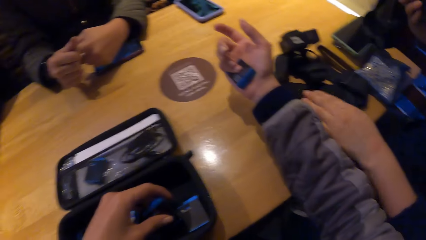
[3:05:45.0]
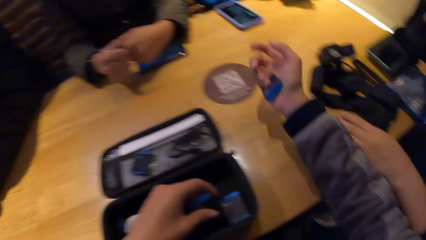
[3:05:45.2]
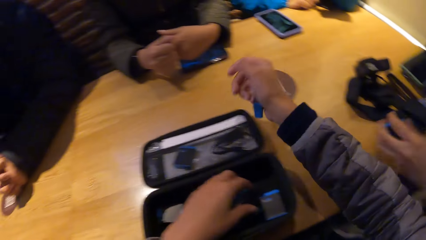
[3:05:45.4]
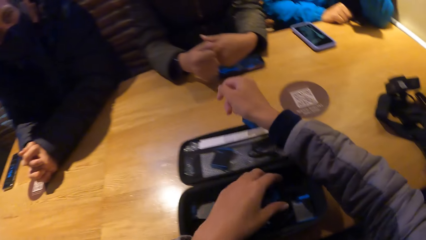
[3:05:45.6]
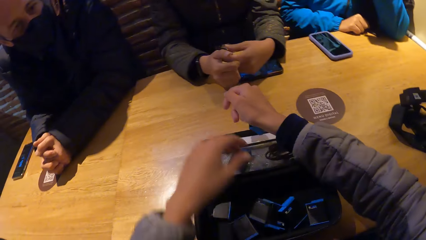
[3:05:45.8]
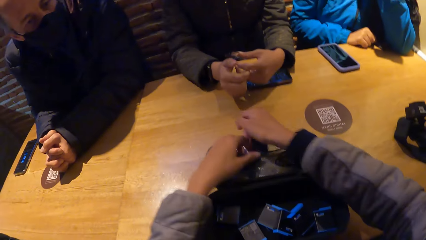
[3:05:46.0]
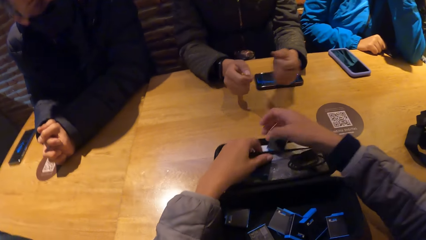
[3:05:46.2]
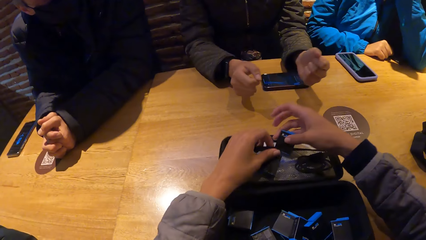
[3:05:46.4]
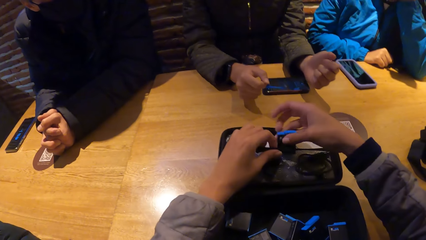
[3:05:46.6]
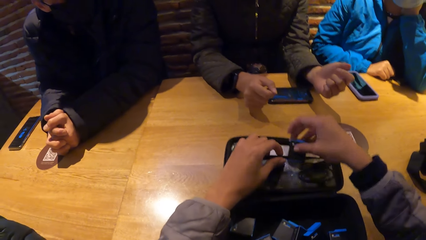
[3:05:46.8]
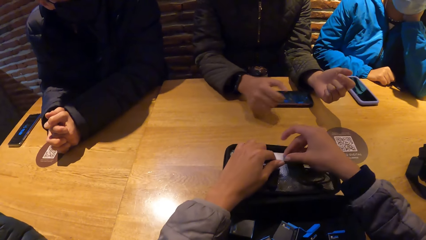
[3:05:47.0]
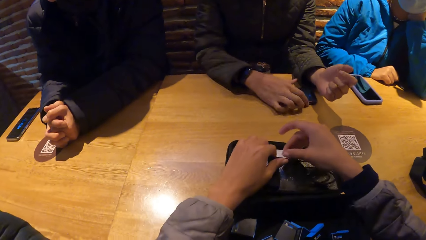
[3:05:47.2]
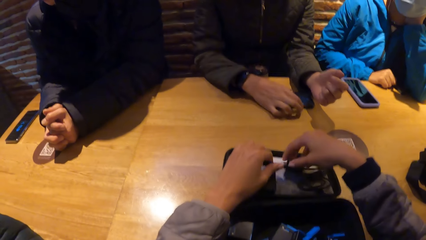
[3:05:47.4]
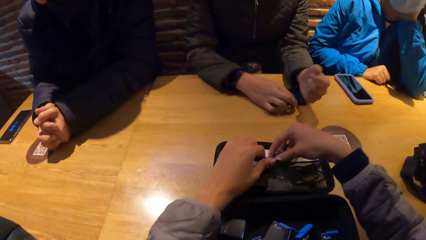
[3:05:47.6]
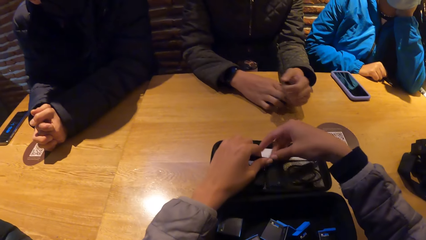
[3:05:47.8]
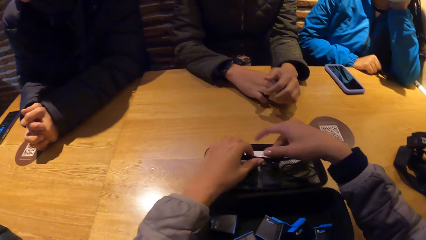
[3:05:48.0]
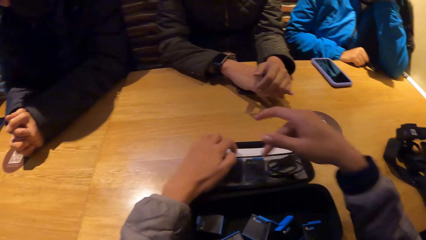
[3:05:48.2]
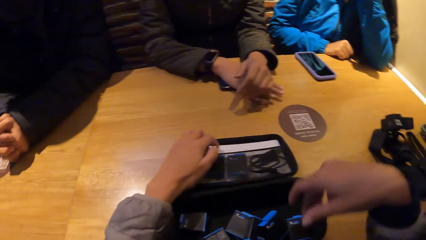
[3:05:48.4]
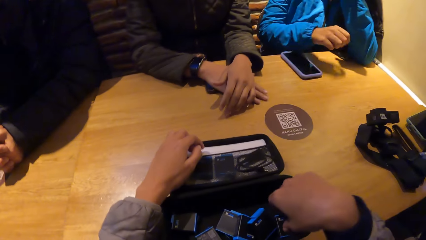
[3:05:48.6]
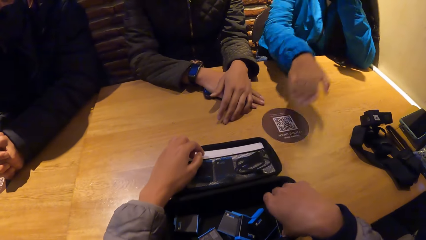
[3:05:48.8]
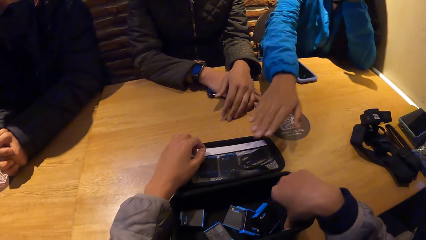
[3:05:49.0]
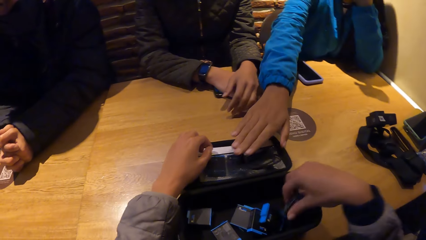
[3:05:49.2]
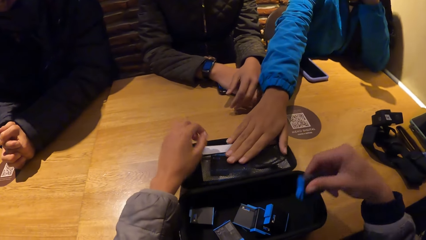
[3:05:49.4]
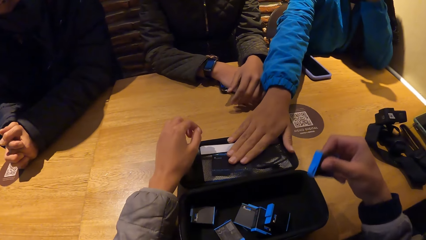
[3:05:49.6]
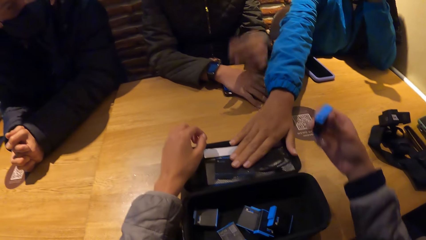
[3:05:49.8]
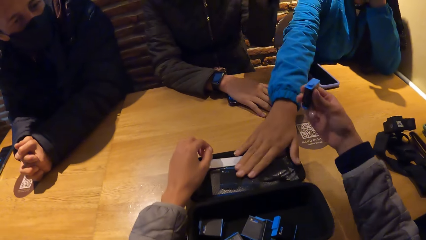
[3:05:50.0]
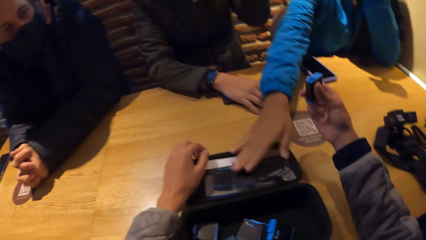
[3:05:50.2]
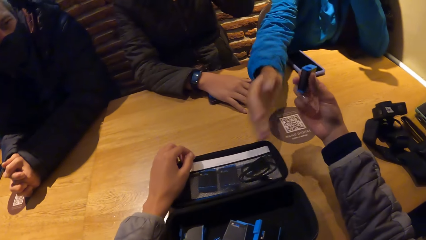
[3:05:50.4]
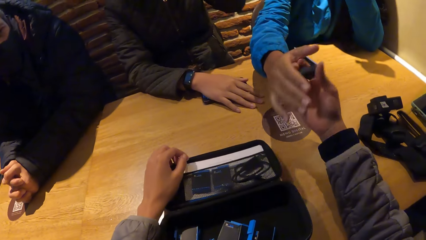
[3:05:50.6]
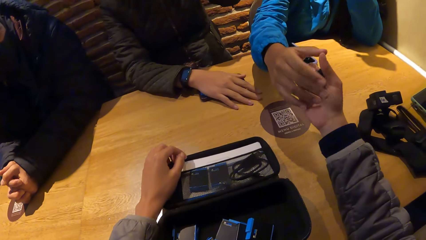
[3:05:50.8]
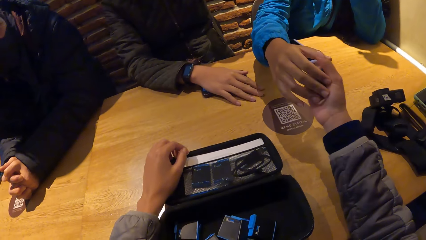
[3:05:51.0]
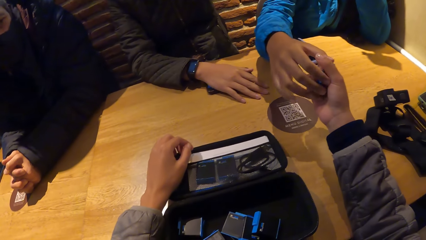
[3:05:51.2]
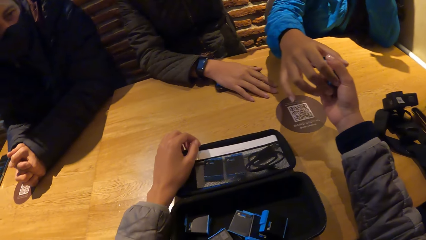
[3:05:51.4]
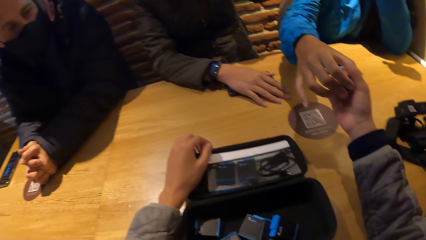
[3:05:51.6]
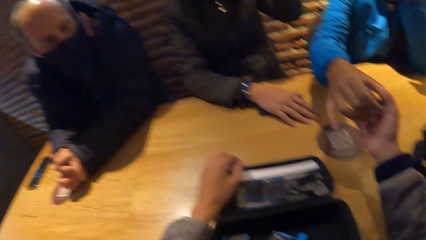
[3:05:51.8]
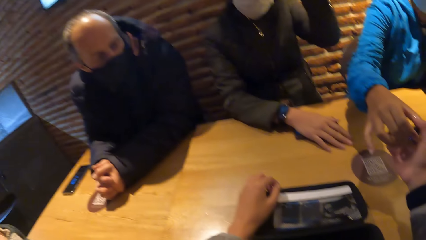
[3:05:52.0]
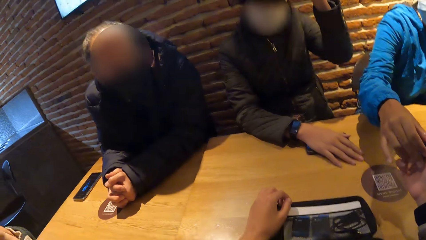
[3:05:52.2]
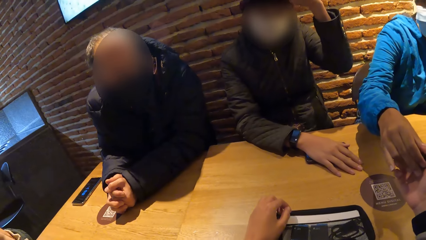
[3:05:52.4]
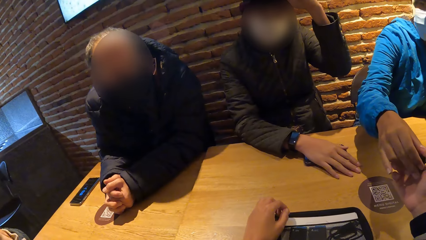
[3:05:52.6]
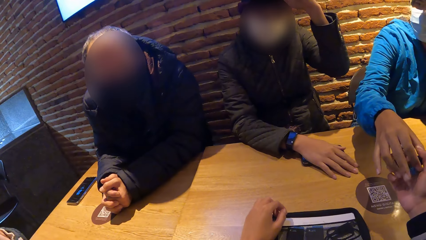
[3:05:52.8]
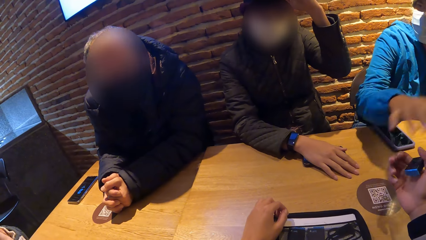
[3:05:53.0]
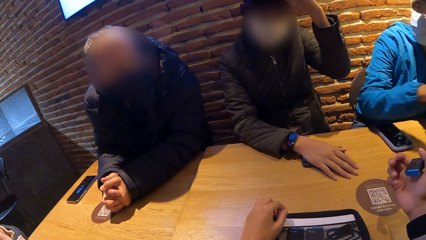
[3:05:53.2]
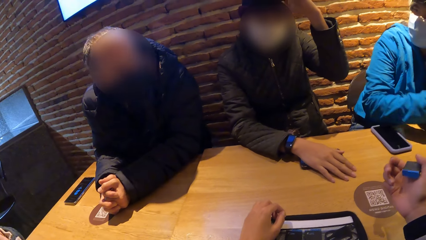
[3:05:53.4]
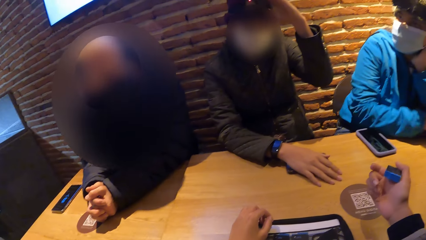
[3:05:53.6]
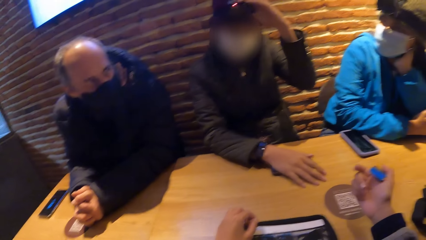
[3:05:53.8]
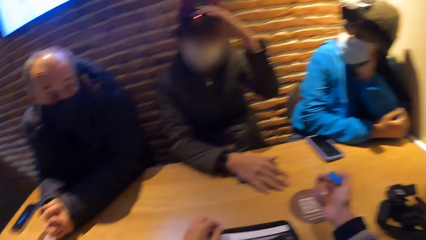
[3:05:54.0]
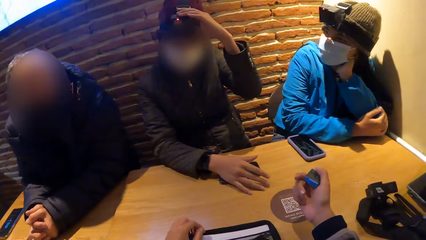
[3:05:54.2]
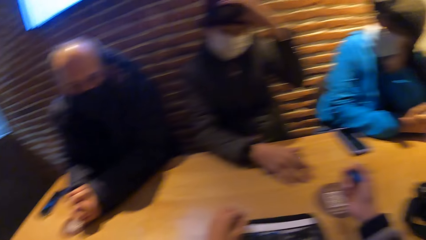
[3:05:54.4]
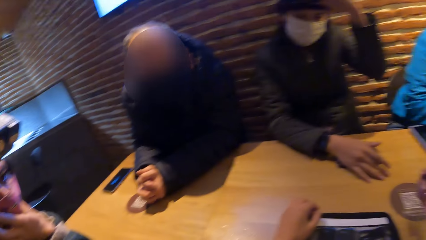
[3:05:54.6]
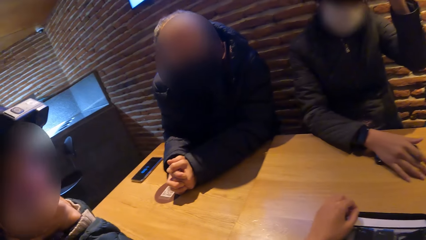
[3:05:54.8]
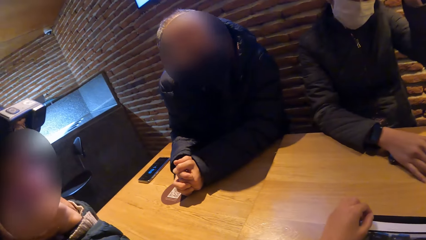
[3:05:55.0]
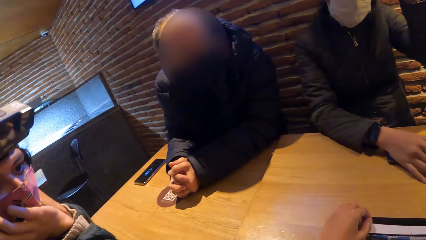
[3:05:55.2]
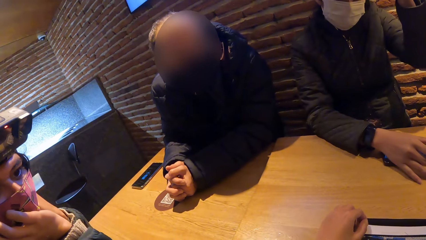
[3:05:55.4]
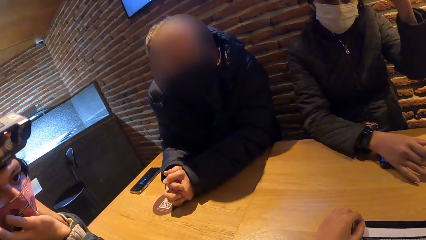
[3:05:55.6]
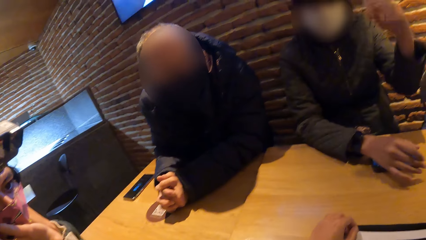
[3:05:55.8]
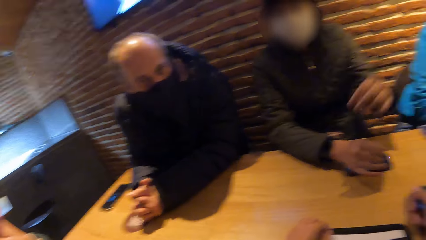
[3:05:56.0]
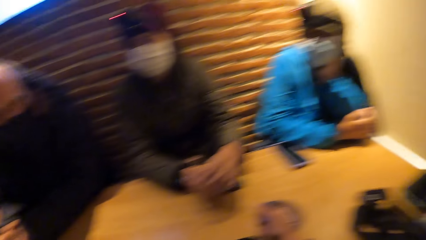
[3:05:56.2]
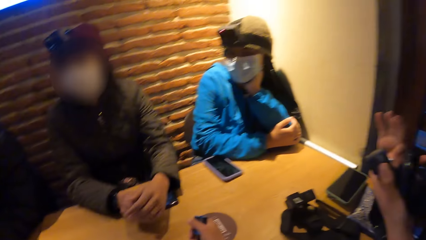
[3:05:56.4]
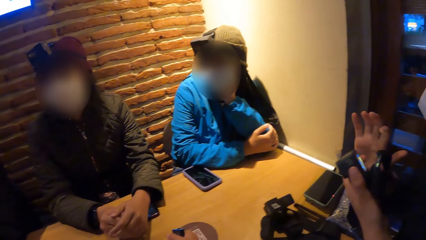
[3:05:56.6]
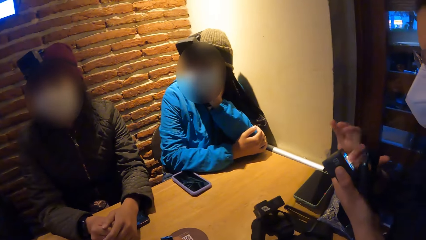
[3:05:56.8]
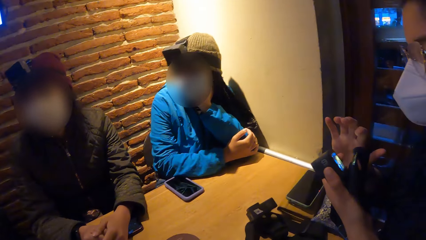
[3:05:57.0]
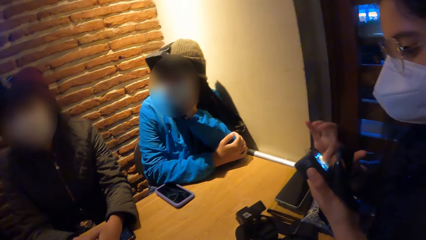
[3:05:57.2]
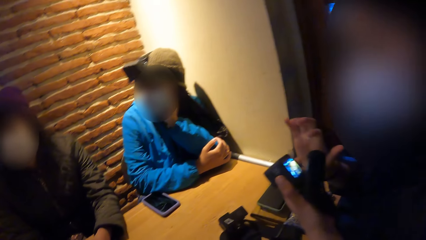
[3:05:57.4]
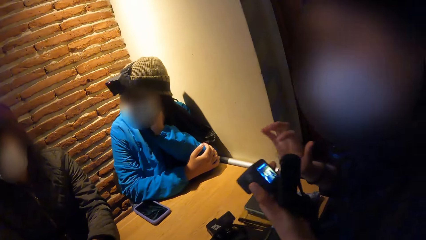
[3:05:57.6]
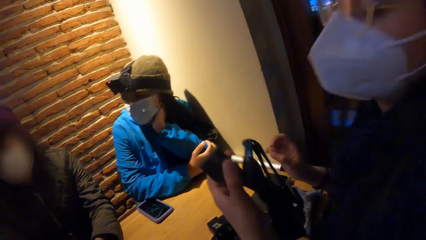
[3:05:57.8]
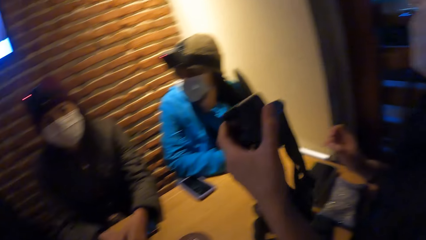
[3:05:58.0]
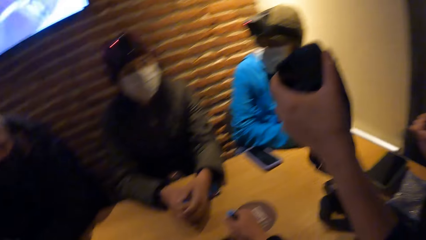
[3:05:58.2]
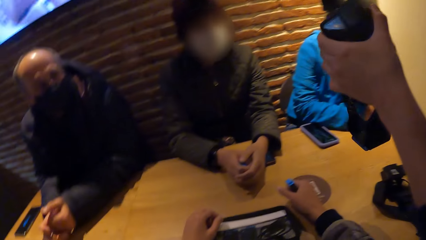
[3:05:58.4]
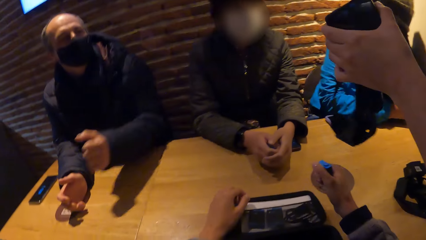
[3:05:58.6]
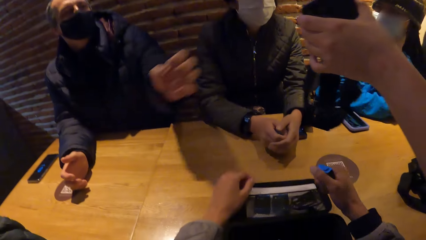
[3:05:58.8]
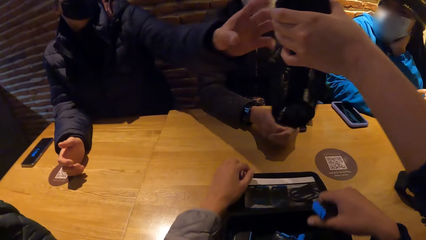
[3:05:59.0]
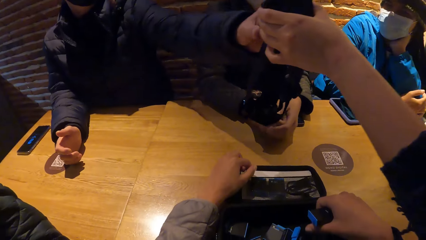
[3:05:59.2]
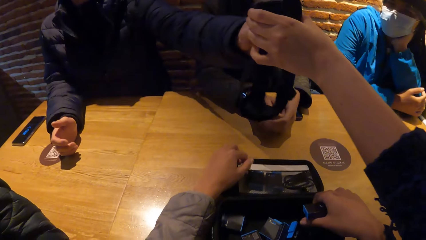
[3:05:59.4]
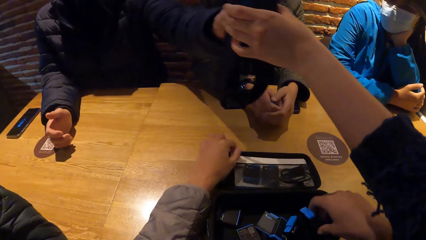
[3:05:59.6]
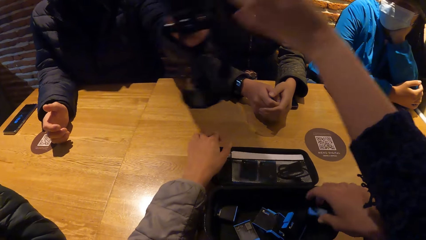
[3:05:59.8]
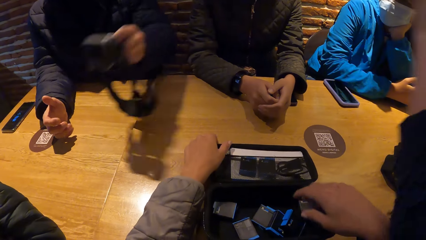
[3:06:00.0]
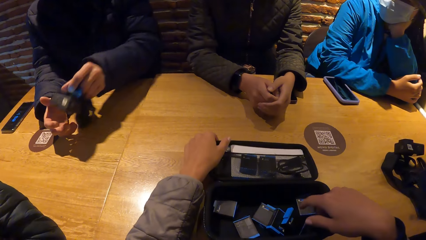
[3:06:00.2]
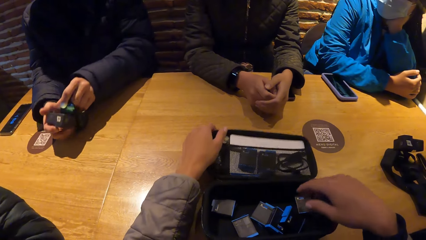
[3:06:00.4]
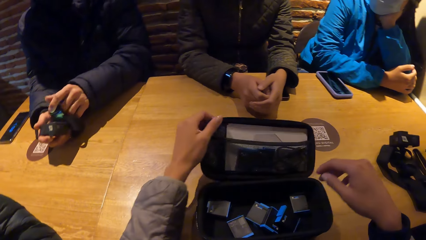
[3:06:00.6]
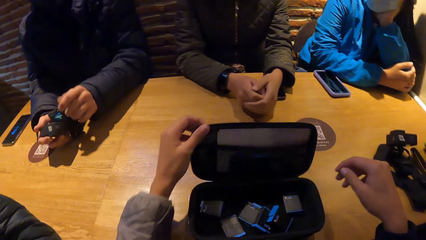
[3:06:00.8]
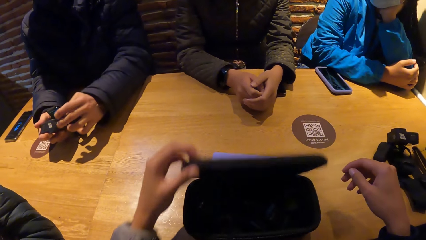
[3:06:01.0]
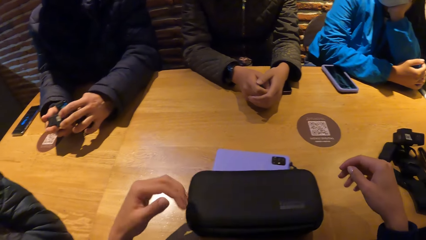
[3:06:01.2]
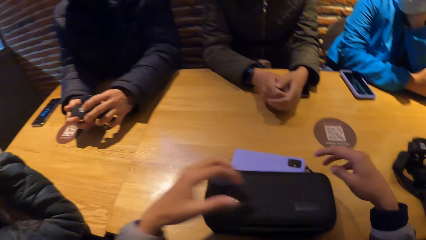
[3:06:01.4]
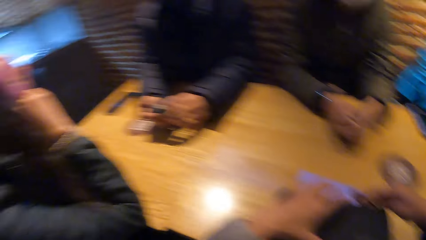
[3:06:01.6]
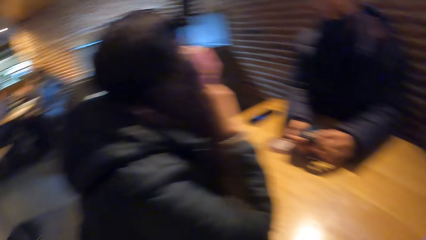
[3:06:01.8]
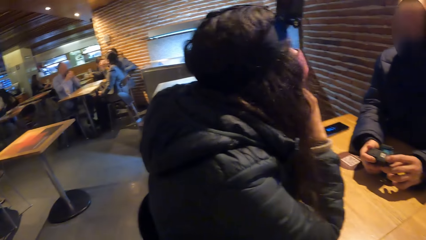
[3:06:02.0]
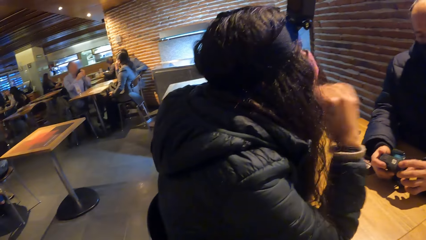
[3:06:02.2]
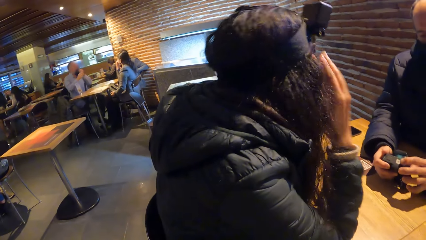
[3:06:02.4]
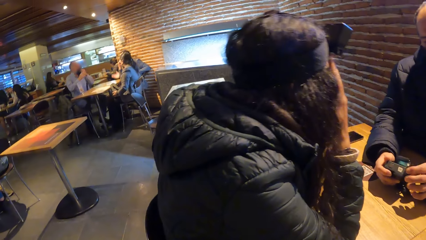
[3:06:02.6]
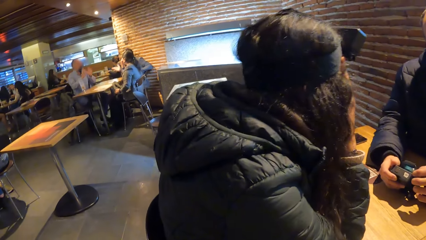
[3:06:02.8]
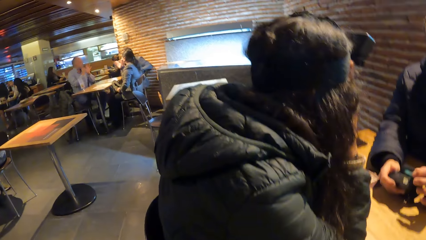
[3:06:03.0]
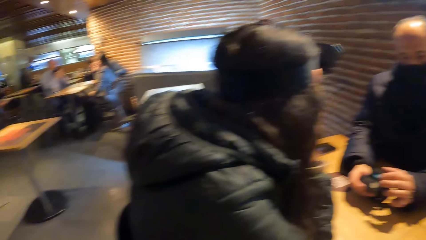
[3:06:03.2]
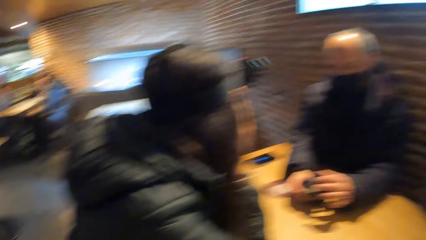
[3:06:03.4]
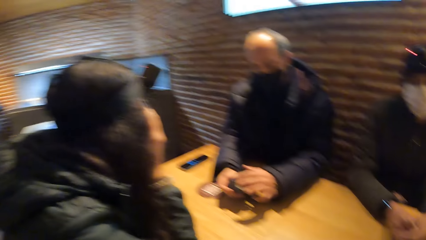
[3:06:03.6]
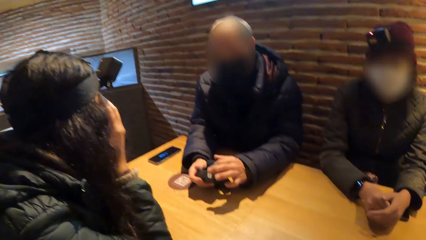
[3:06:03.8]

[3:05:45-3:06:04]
The camera wearer drops the battery in the camera box on the table with her left hand. A woman picks the battery on the table with her left hand. The camera wearer drops the battery in her right hand in the camera box on the table. She picks a battery from the camera box on the table with her right hand. Another woman touches the camera box on the table with her right hand. The second woman touches the battery in the camera wearer's right hand with her right hand and holds the battery. The second woman moves her hand. A third woman adjusts a camera on her head with her left hand. The first woman presses the camera in her left hand with her right hand and passes the camera in her left hand to a man. The camera wearer drops the battery in the camera box on the table with her right hand. She closes the camera box on the table with her left hand. She looks on the other side. The man presses the camera in his right hand with his left hand.
